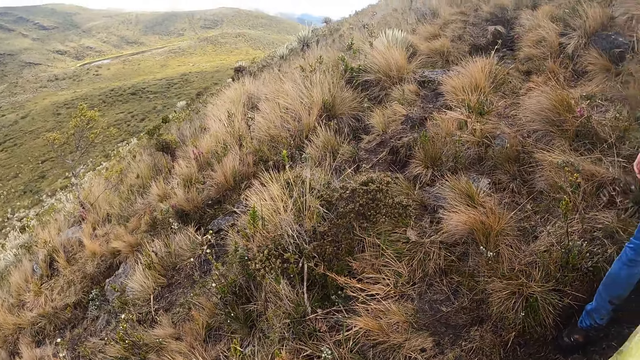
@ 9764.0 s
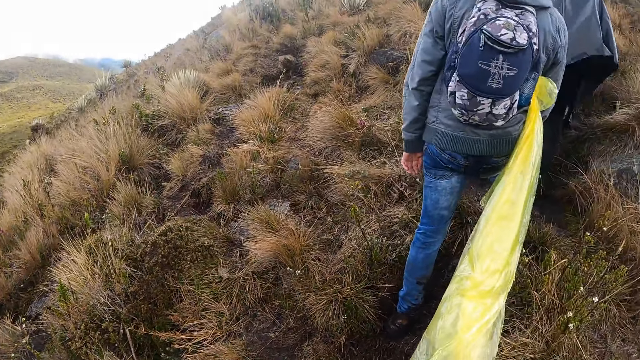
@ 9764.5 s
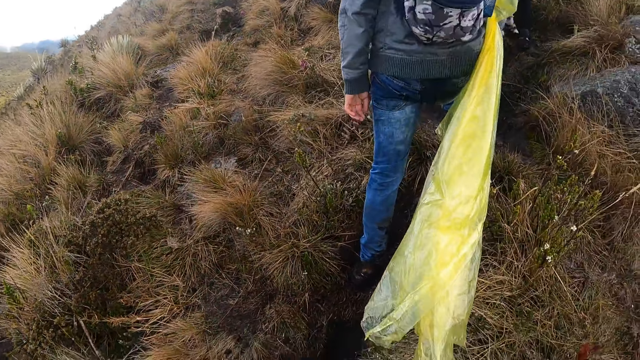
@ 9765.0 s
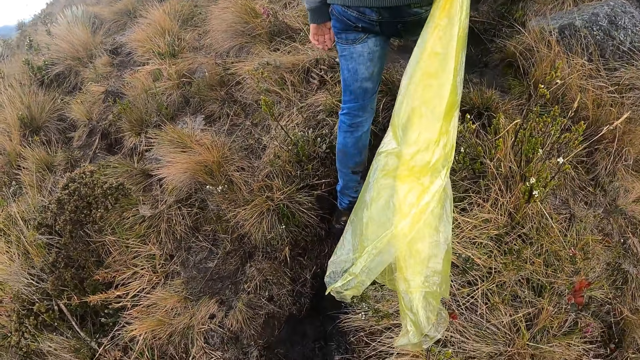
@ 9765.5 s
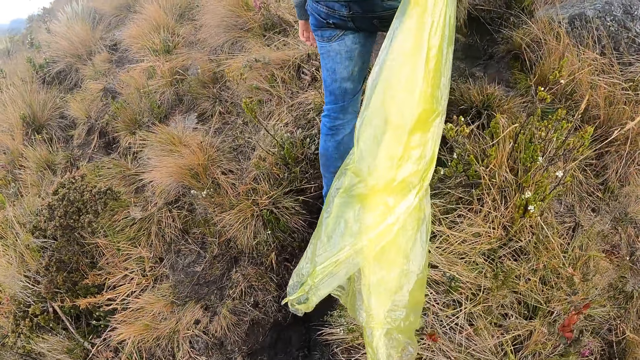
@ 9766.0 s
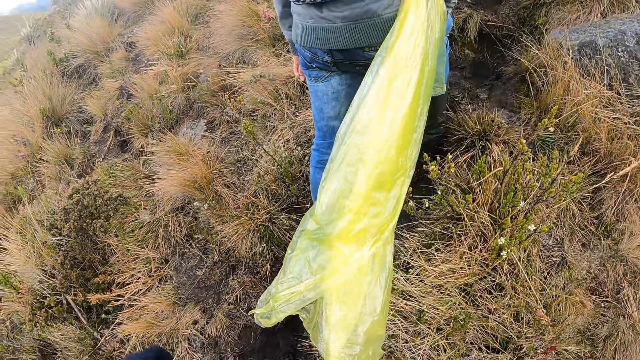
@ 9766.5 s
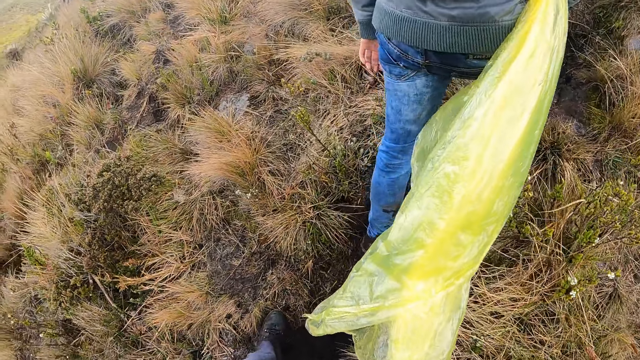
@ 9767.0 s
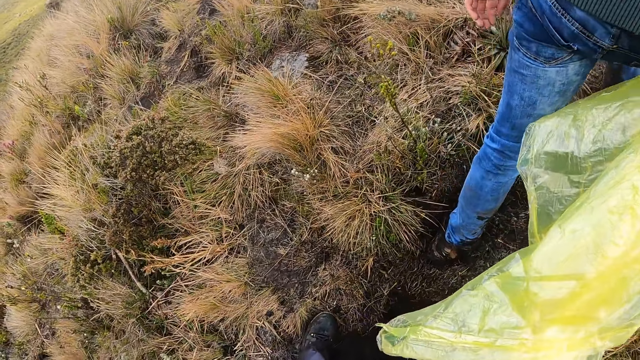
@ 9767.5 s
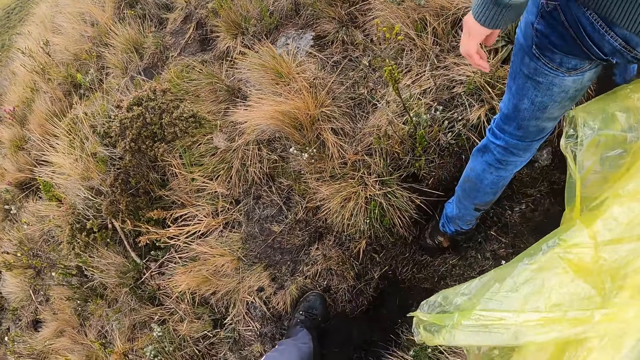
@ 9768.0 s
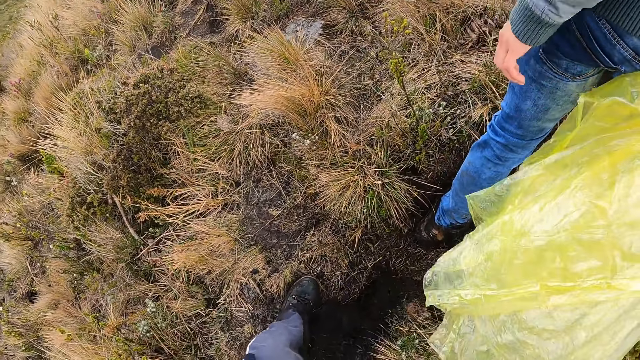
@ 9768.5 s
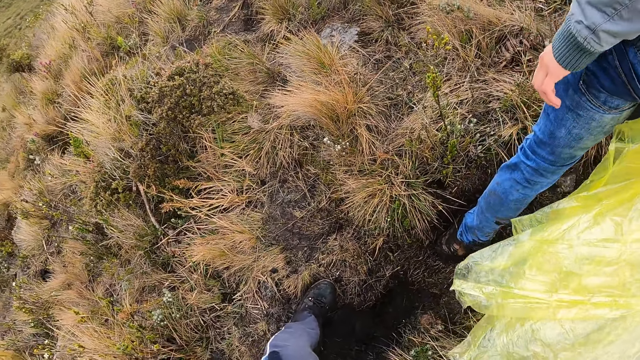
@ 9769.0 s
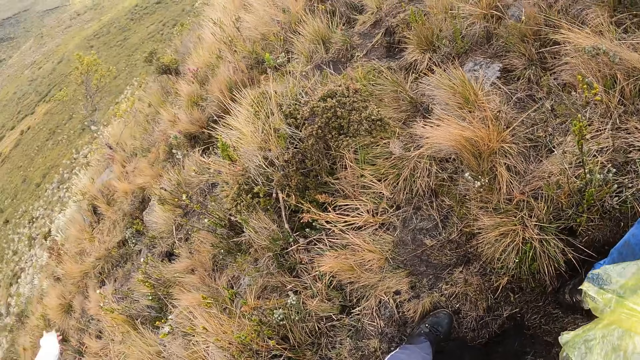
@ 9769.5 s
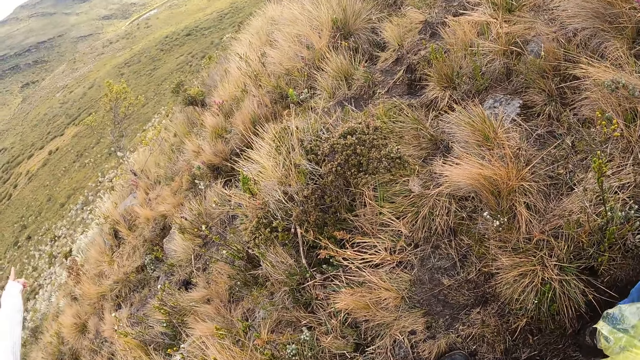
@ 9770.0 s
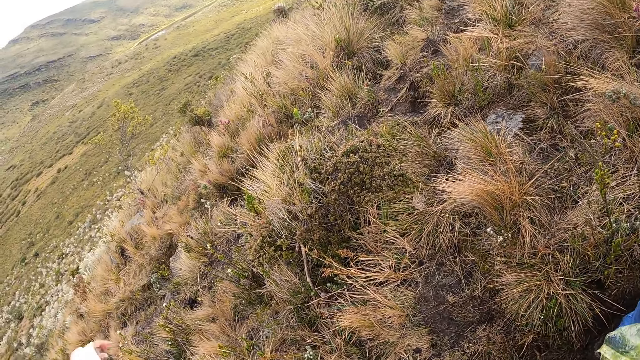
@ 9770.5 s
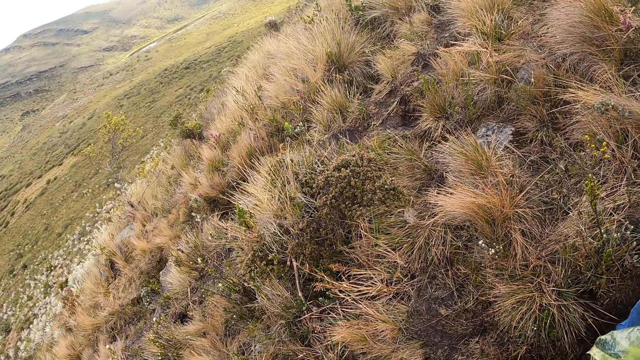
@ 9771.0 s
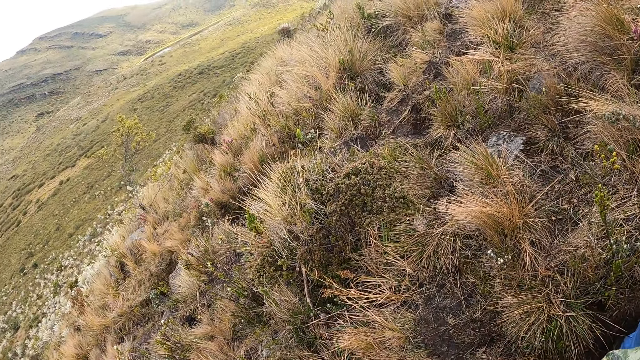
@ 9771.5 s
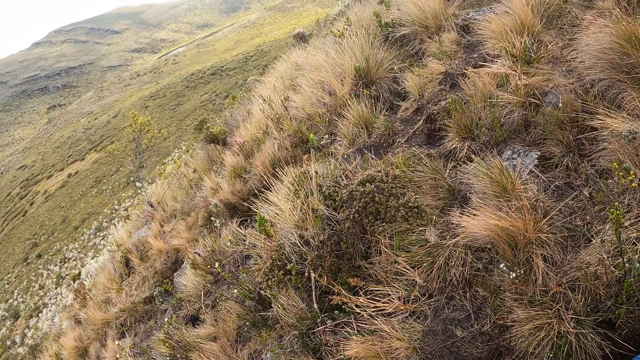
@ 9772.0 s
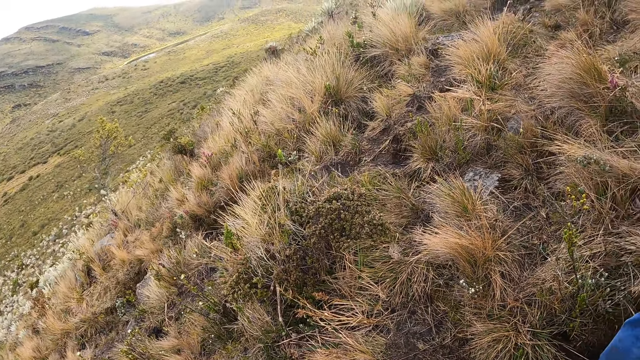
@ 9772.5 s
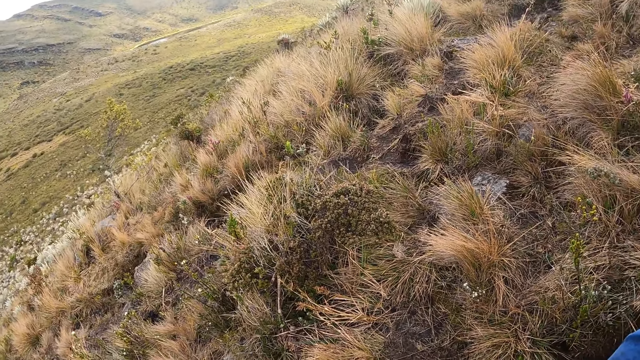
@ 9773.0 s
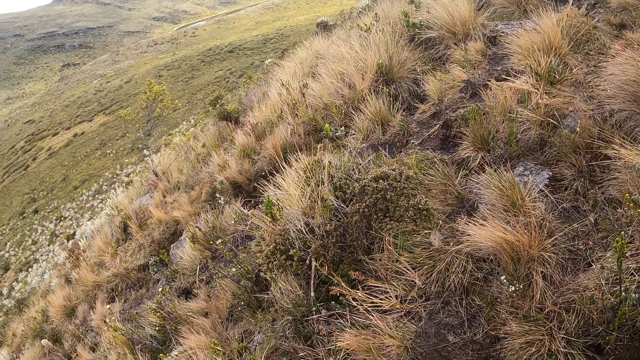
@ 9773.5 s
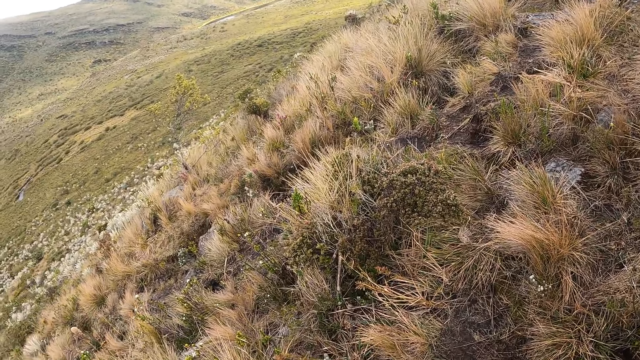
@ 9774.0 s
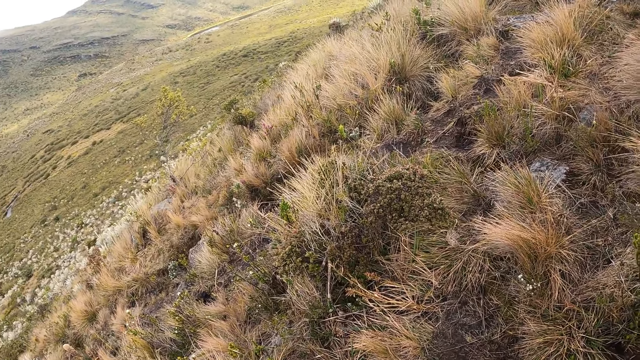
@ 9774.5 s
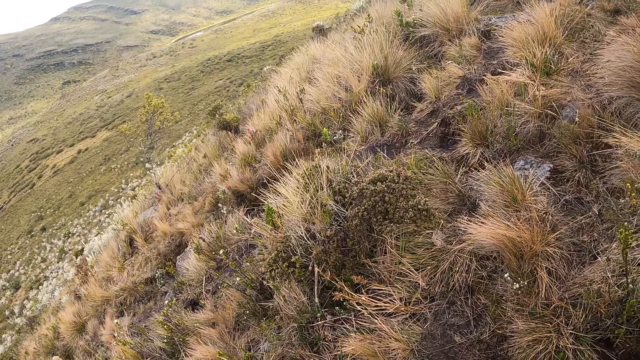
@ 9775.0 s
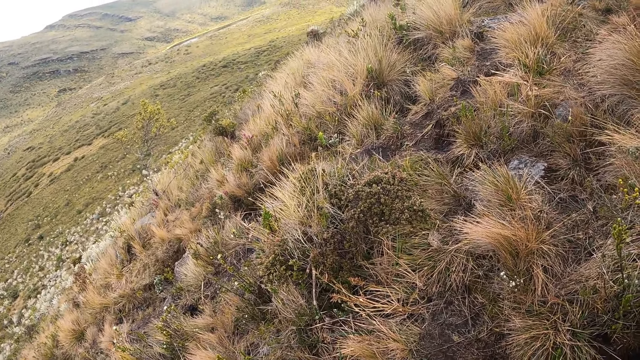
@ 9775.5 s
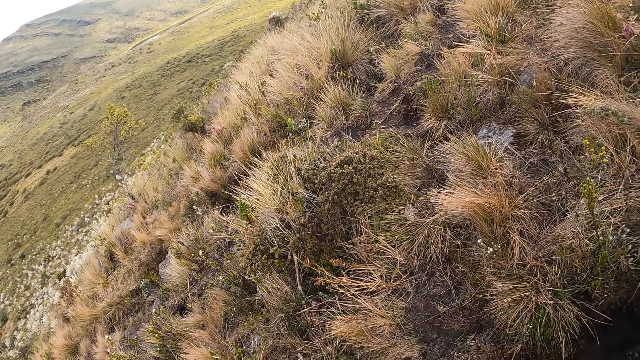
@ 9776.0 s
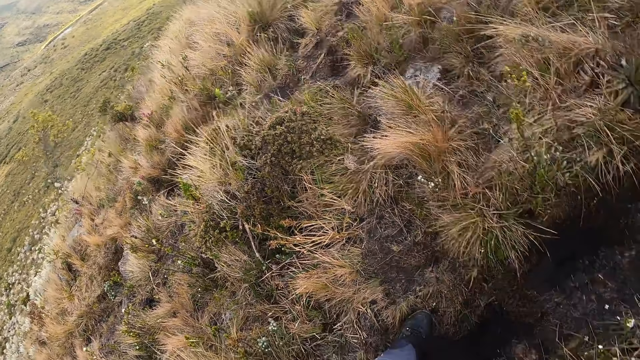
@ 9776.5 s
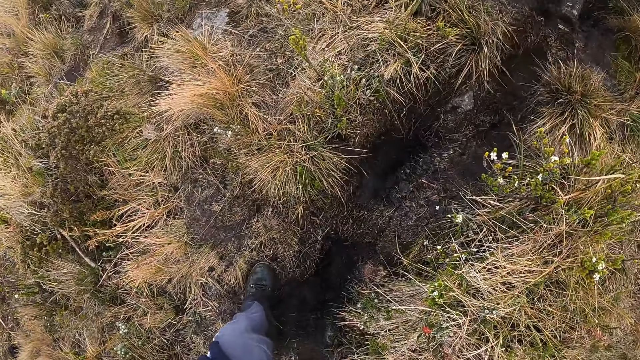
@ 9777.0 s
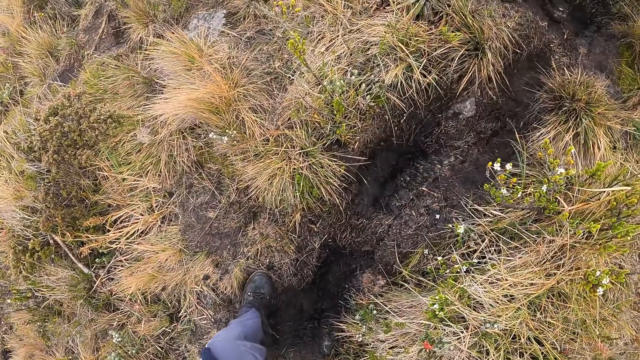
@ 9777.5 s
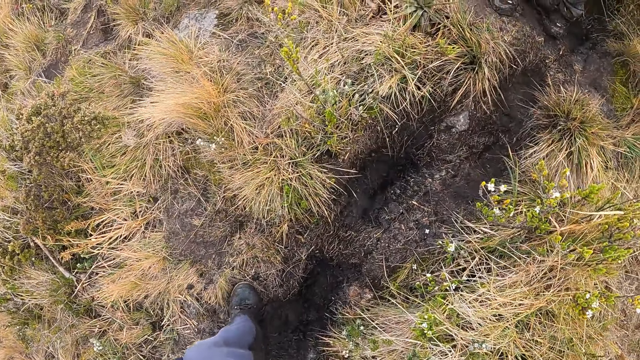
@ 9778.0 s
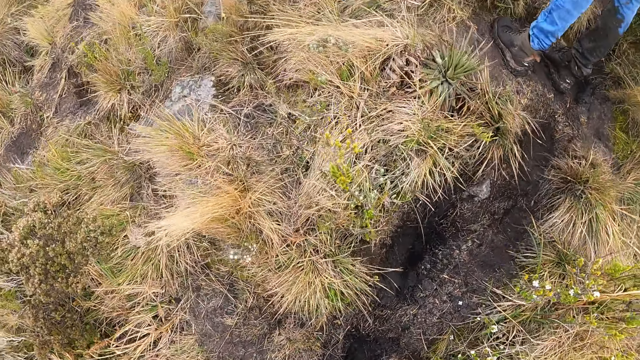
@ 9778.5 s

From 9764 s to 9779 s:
The camera wearer points around. They look around.

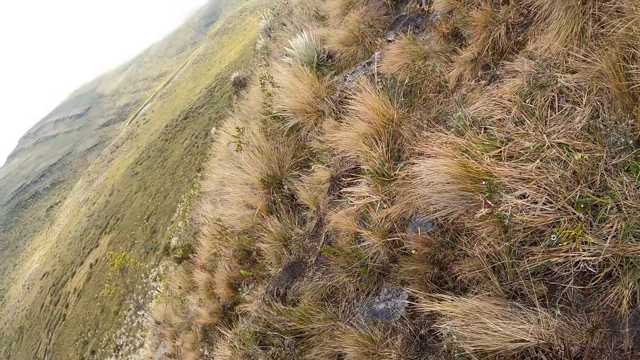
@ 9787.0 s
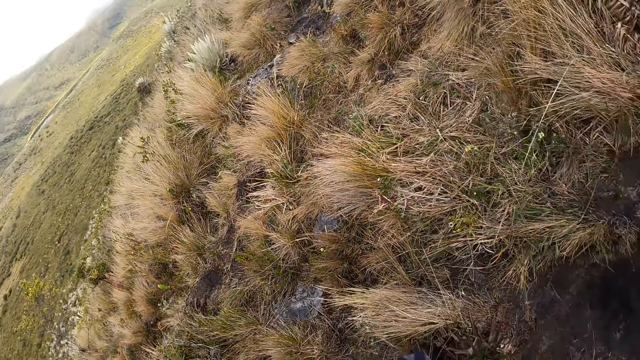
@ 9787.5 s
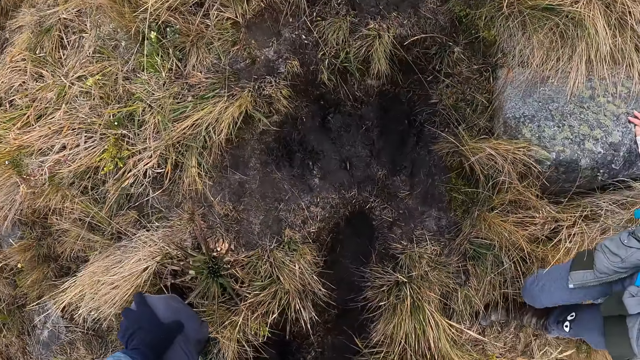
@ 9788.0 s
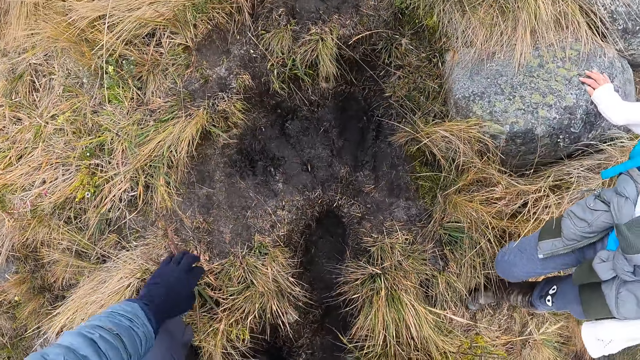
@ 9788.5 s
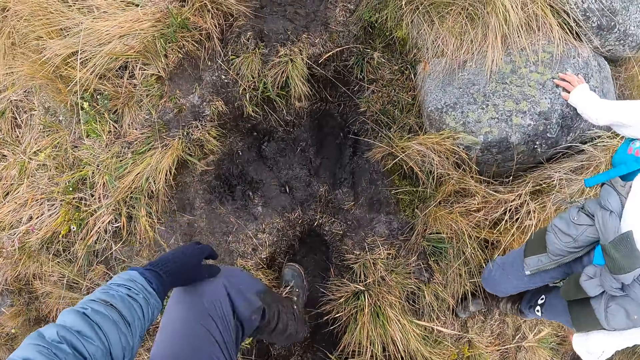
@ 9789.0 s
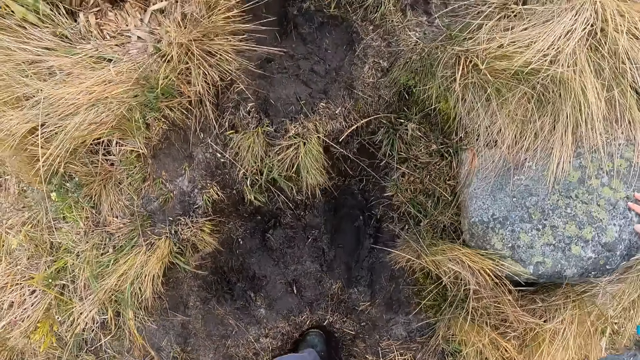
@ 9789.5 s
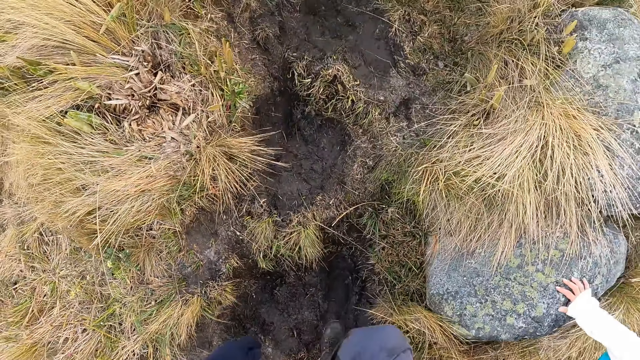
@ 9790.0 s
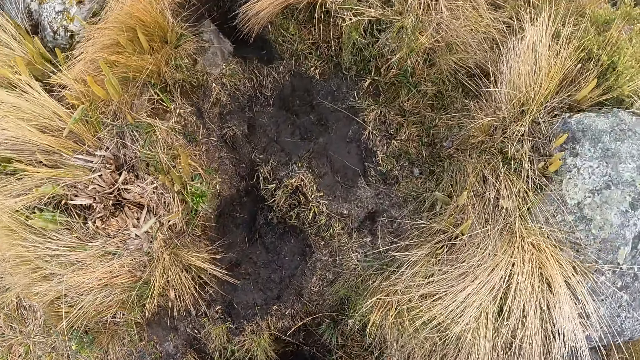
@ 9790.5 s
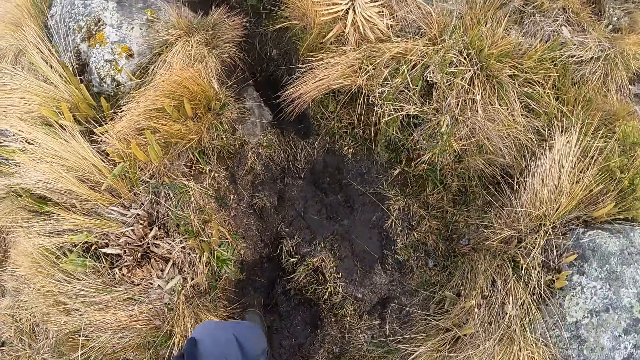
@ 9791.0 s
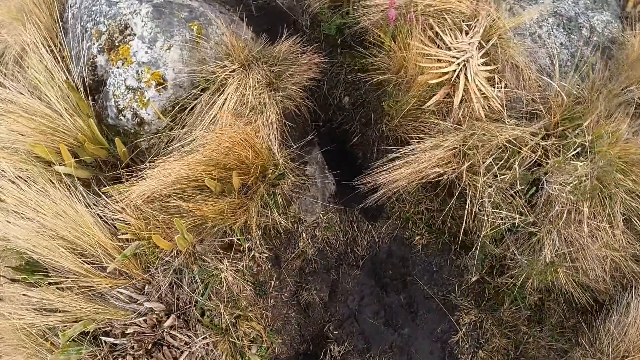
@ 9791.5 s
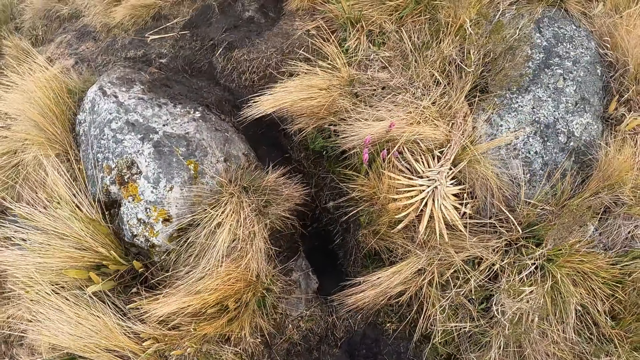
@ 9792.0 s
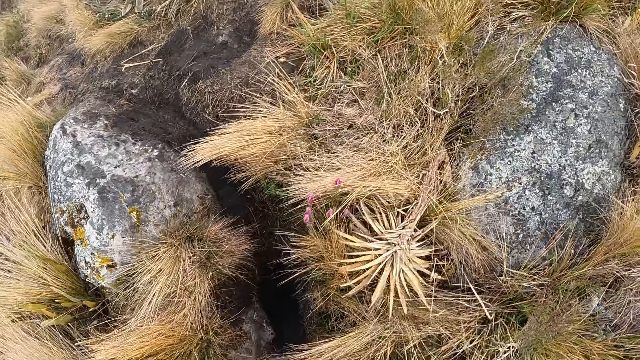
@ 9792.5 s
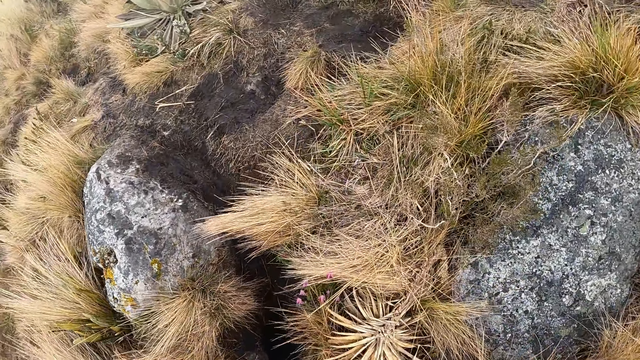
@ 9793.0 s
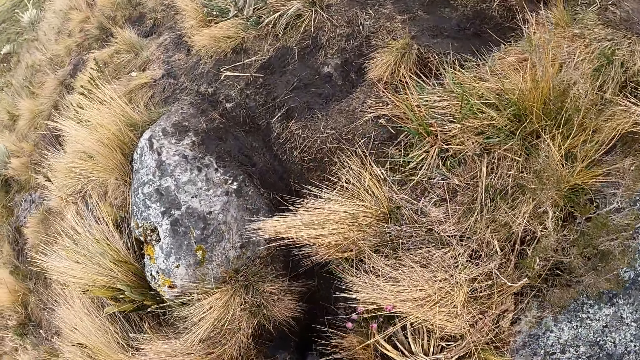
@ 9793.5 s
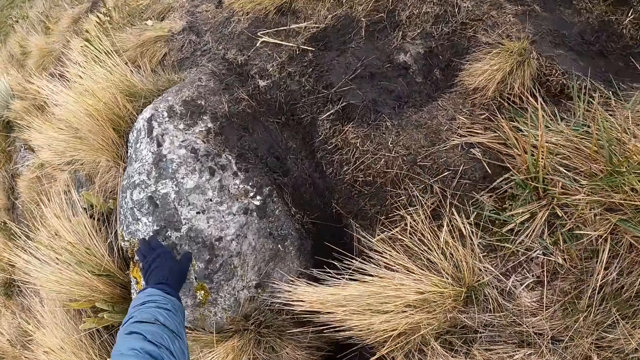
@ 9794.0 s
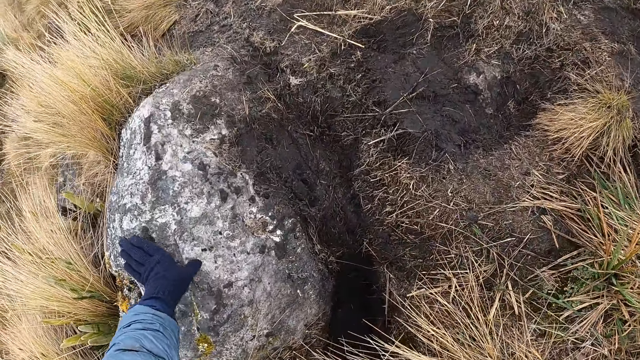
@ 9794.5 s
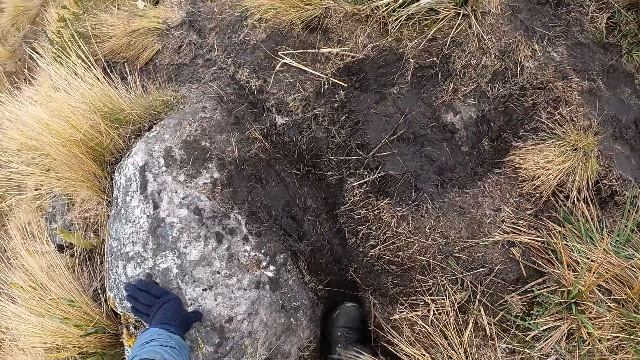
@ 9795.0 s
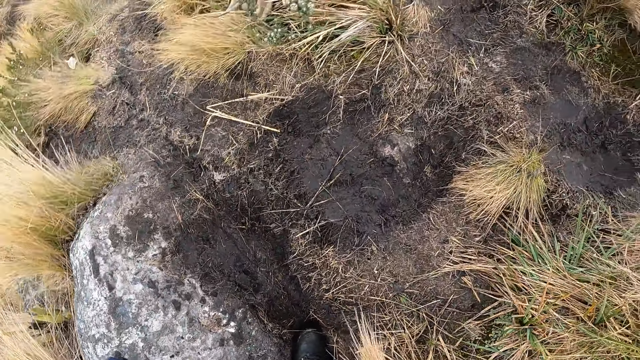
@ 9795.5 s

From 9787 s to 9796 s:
The camera wearer climbs up the mountain. They walk around.
